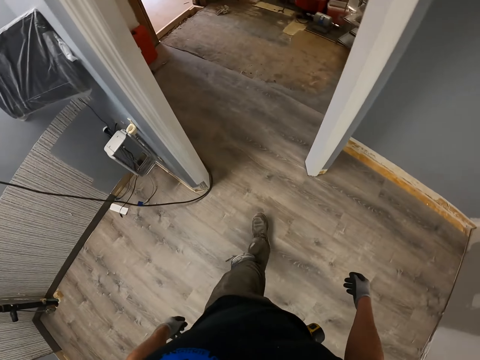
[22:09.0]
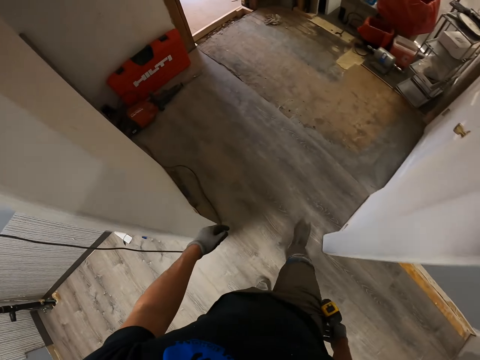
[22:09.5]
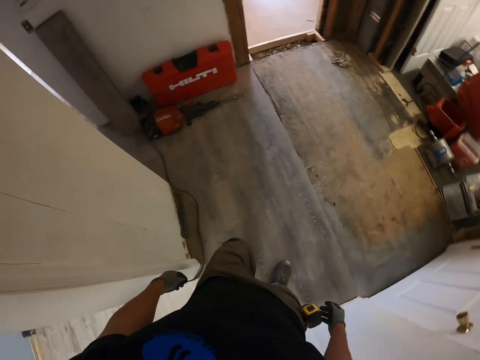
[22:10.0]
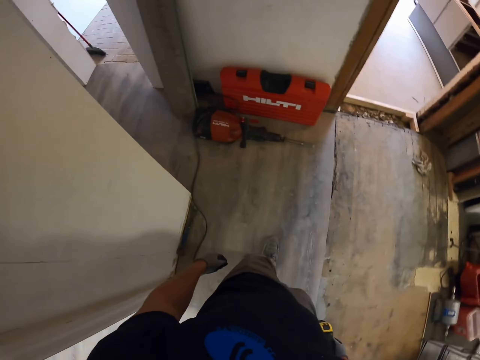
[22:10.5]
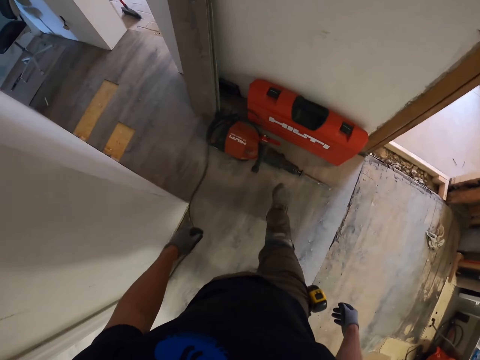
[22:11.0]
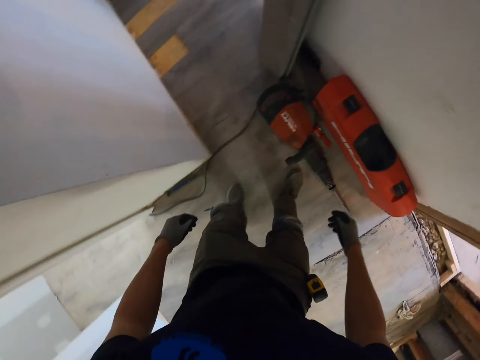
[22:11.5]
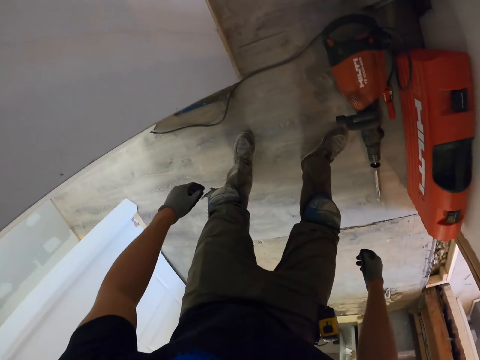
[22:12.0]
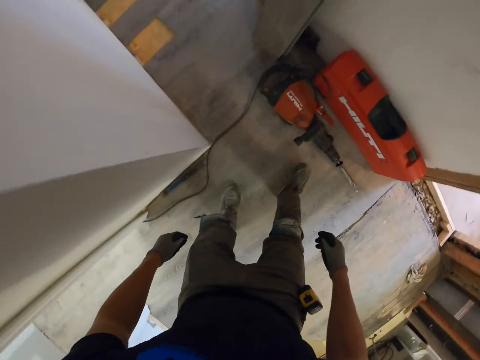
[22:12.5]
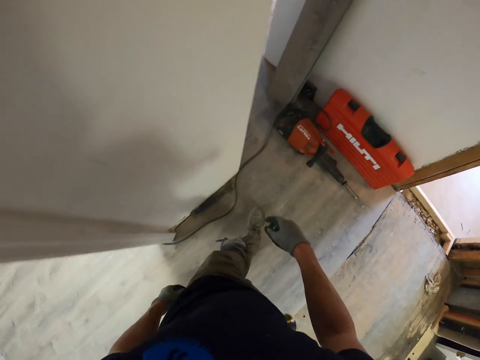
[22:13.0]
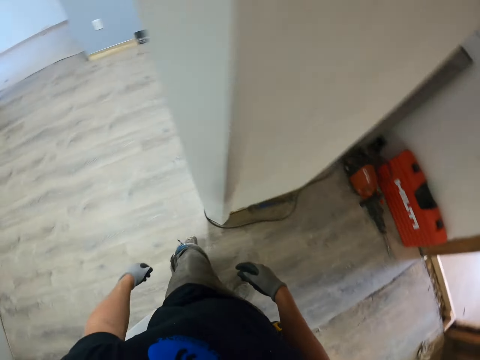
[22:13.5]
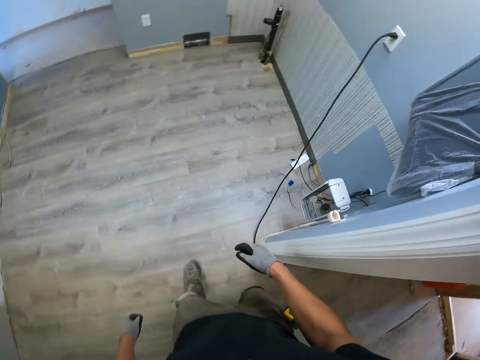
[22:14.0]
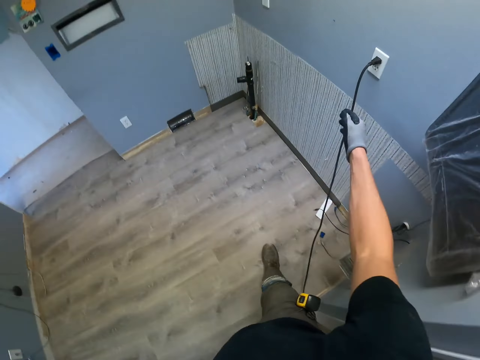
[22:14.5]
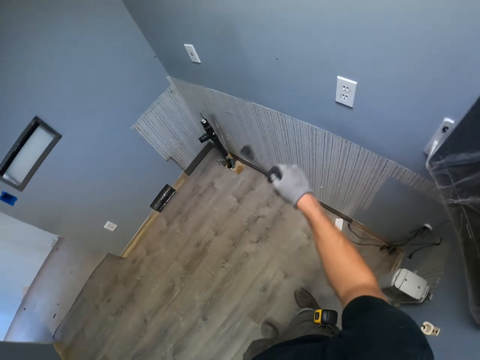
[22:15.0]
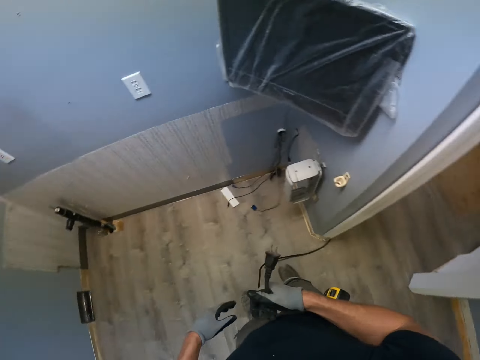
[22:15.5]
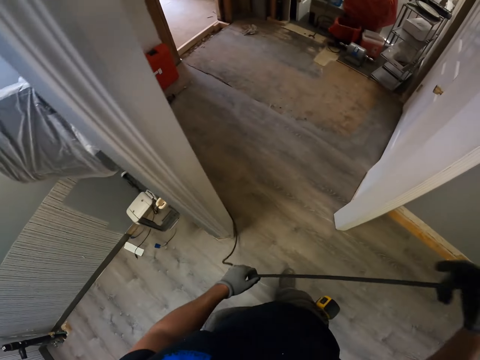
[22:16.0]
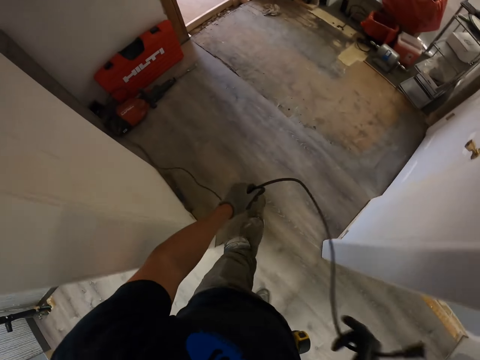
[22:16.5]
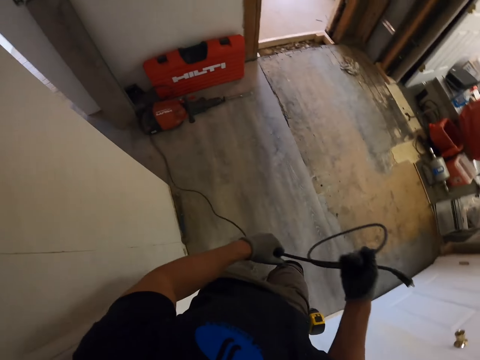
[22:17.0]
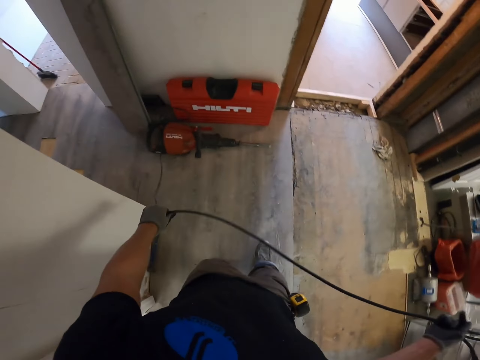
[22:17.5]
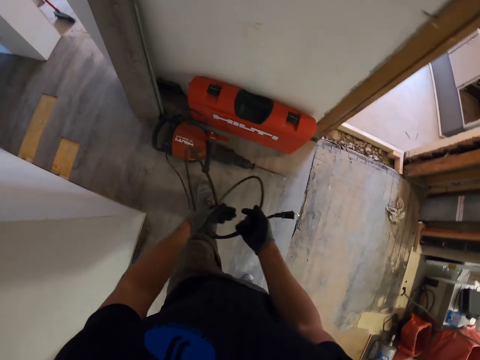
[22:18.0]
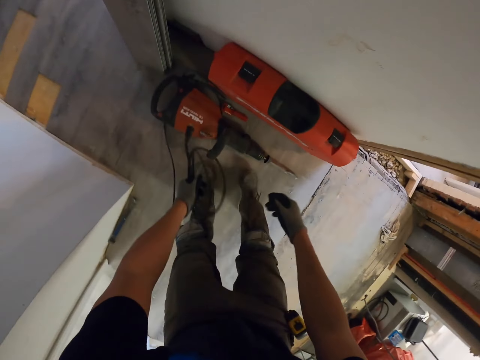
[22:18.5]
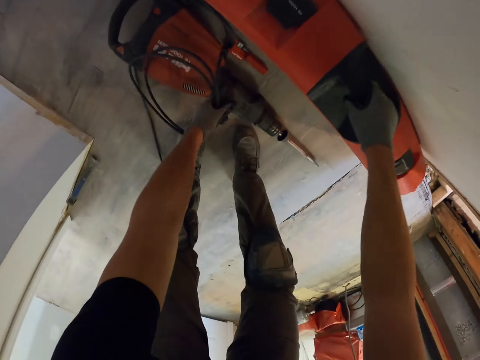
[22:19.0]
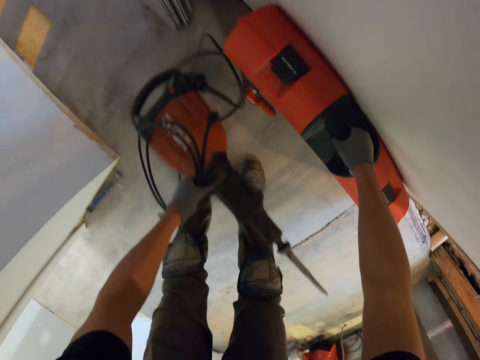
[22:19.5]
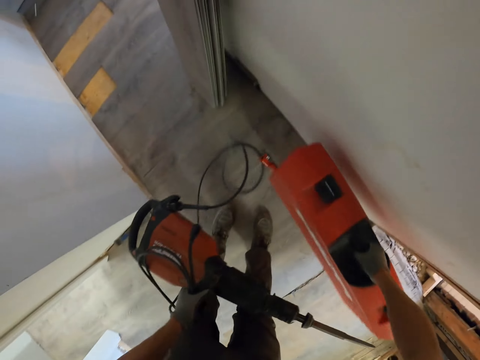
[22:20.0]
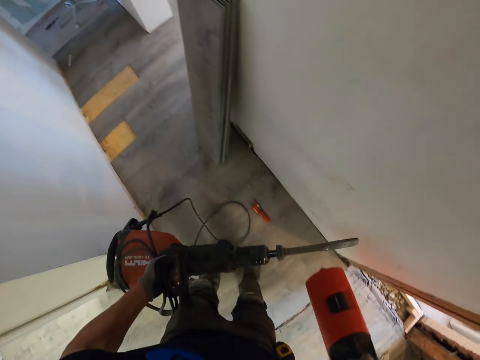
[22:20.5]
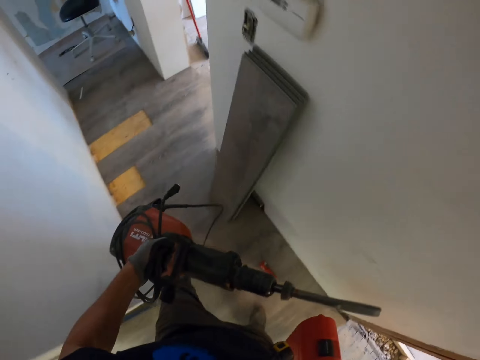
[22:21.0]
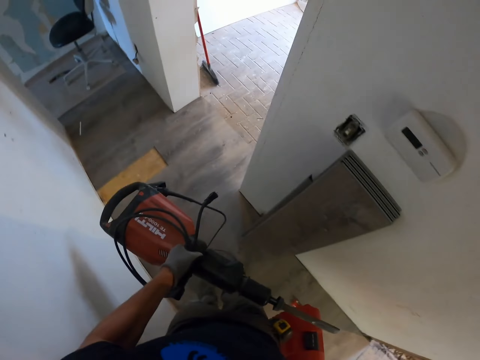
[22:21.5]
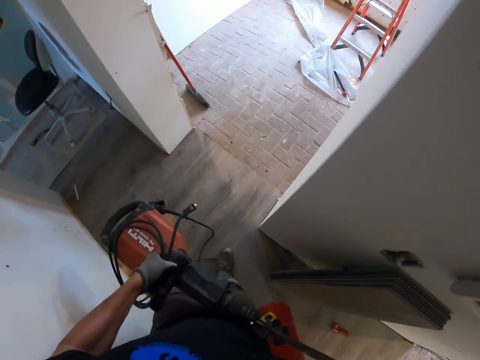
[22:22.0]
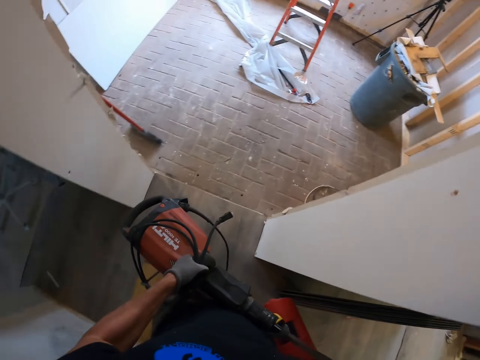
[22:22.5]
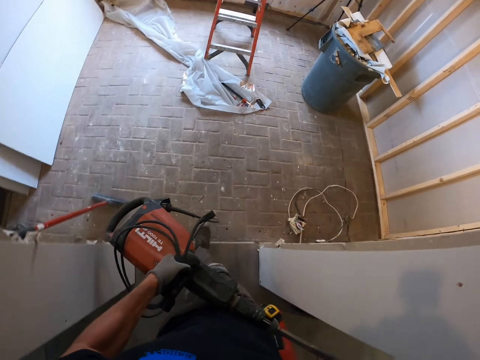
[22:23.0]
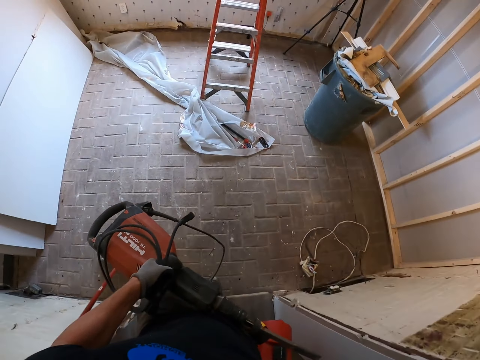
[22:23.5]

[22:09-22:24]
The camera wearer unplugs the cable from the switch. They pick up something. They pick up something again. They carry a machine.

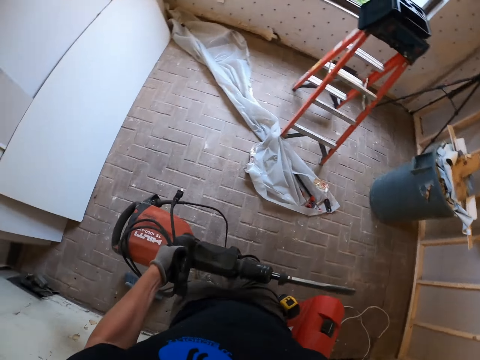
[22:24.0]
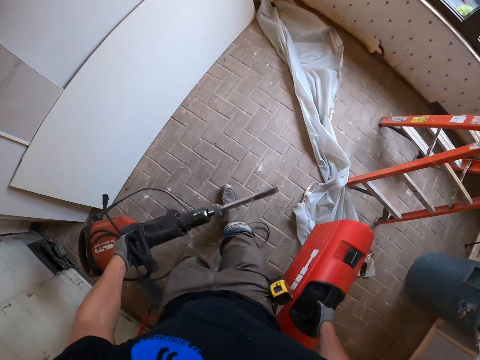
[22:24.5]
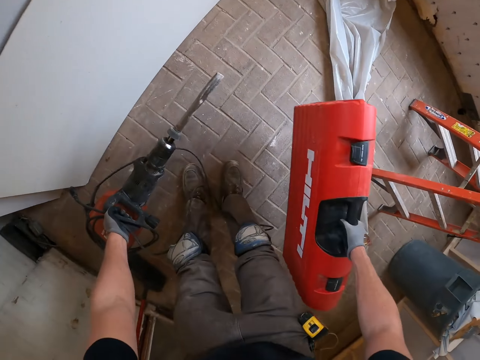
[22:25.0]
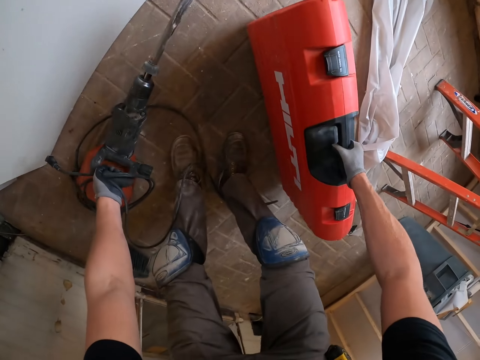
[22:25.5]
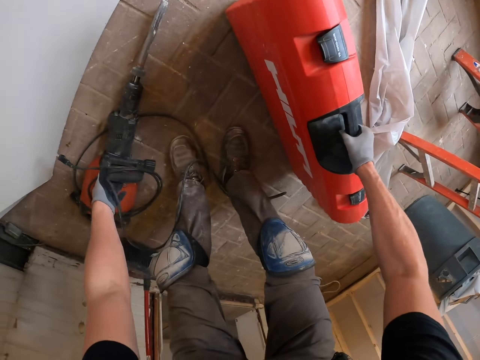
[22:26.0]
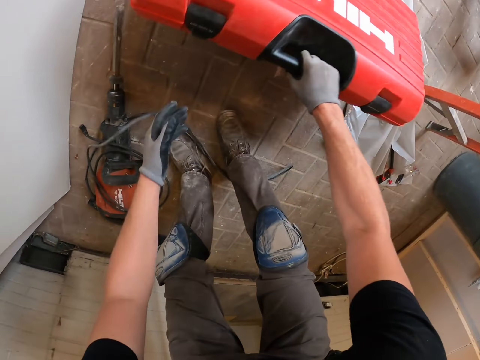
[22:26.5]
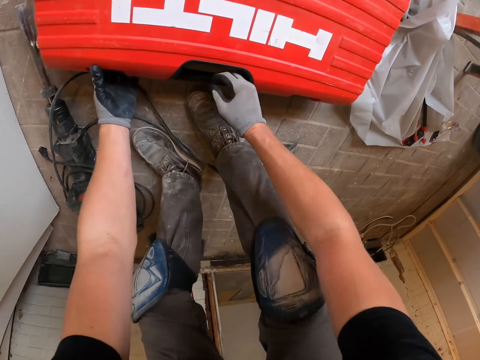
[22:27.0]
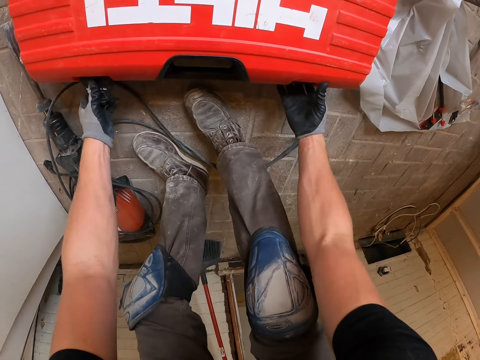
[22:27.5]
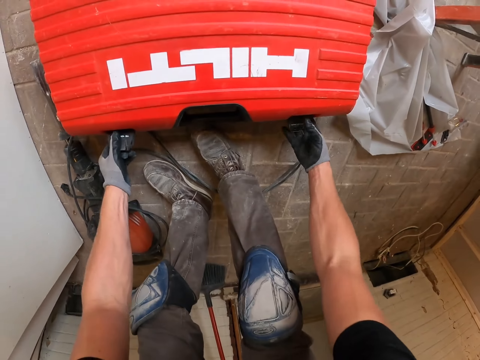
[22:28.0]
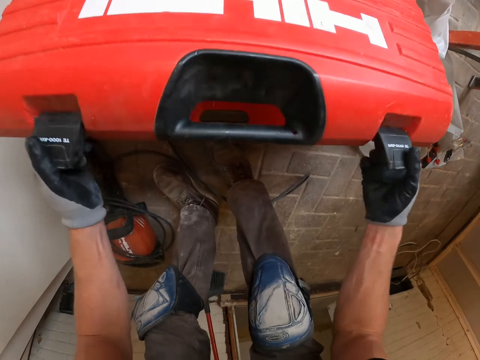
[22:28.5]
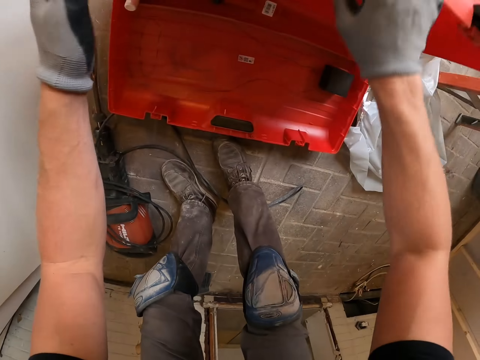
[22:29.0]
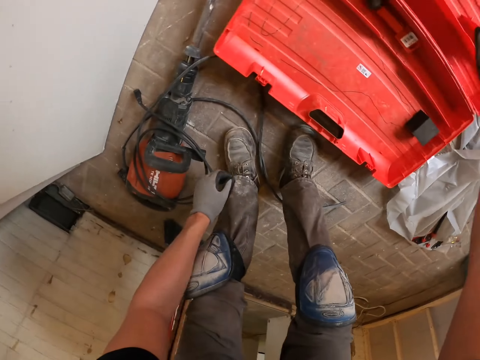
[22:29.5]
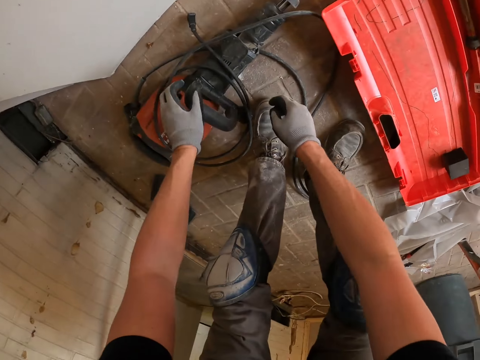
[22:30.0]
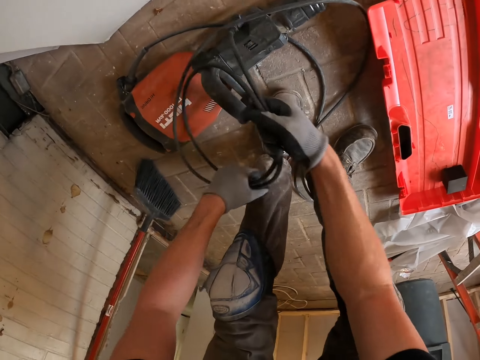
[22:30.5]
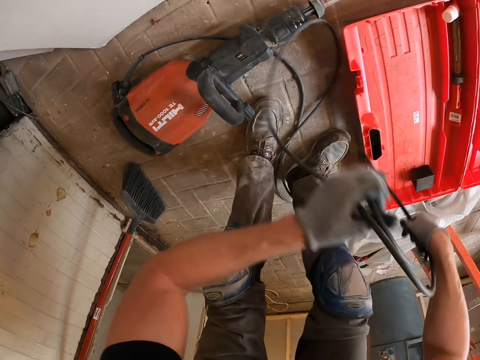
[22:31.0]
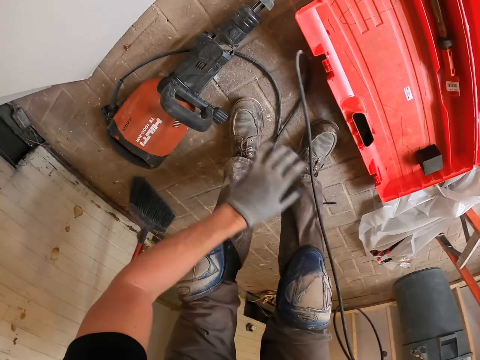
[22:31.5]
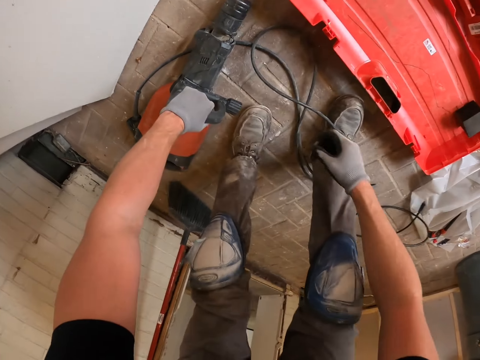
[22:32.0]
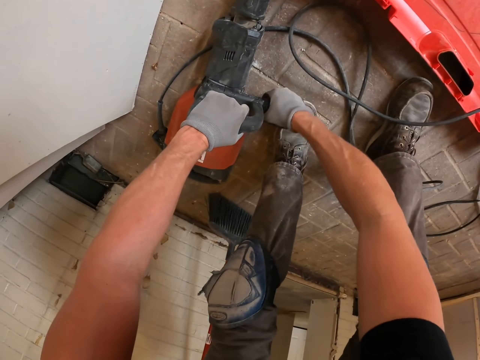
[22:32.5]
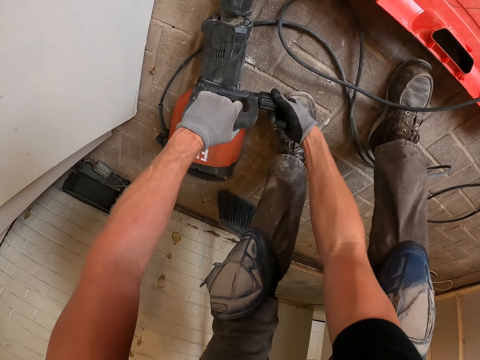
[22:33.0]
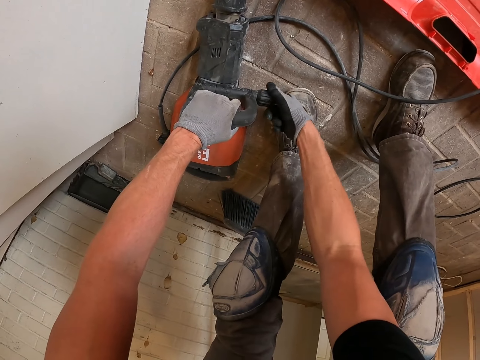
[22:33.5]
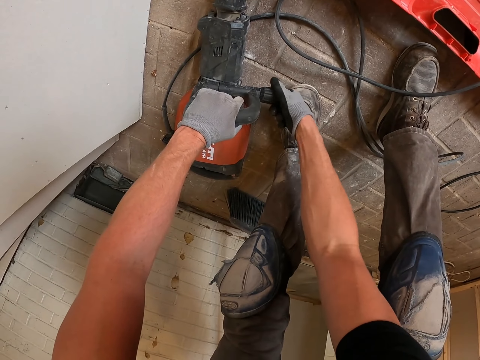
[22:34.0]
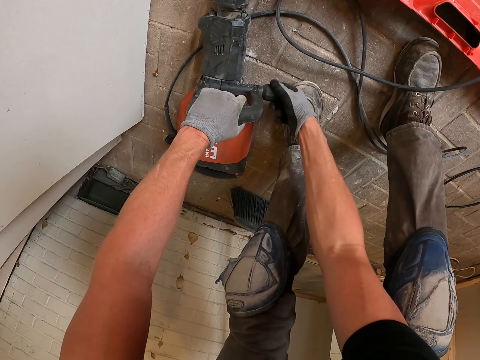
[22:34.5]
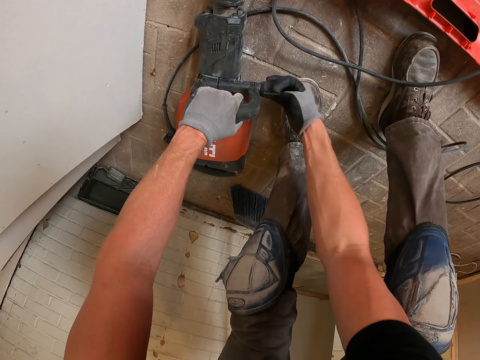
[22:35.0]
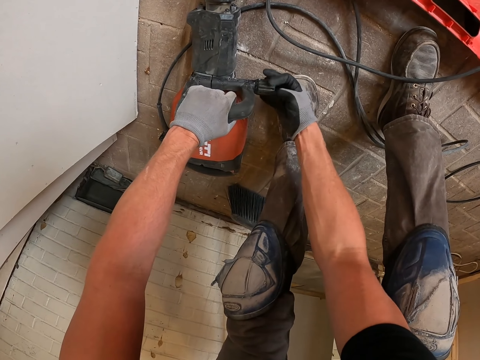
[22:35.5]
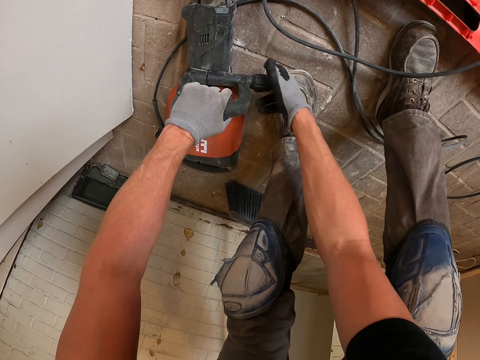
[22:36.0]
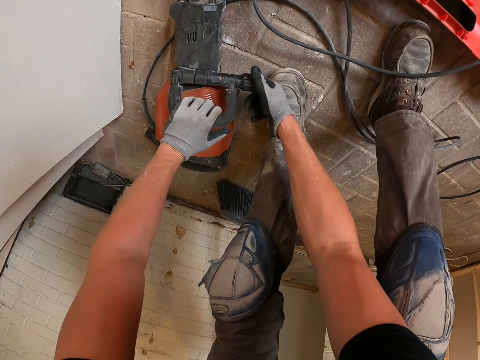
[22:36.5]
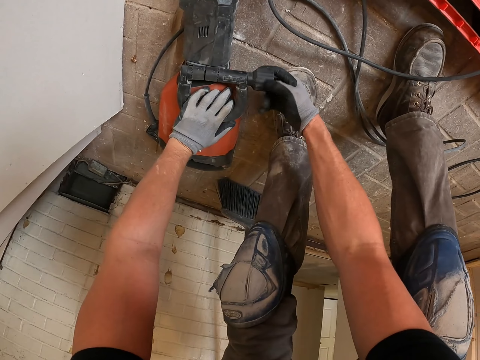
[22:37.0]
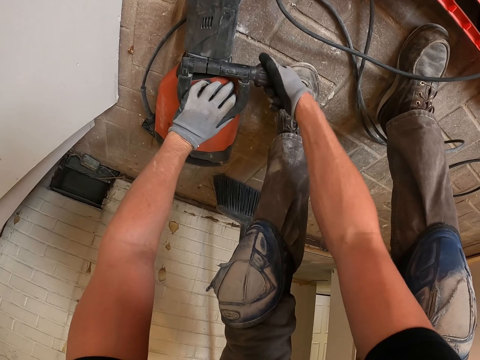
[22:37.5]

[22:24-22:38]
The camera wearer puts something down. They put something down again. They open the machine bag. They pick up the wire. They adjust the knob of something. They remove the lead from the machine.
